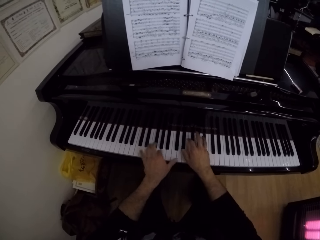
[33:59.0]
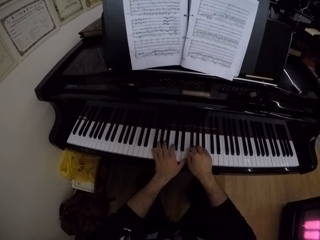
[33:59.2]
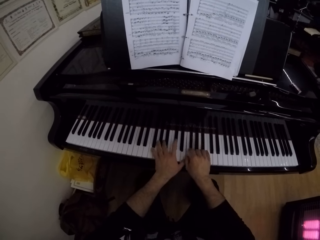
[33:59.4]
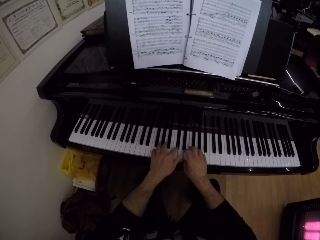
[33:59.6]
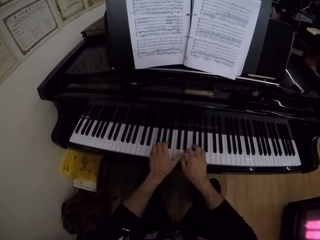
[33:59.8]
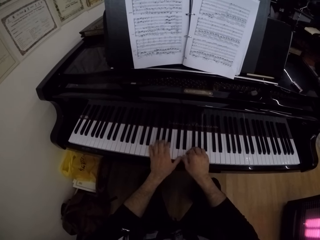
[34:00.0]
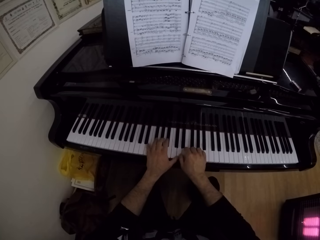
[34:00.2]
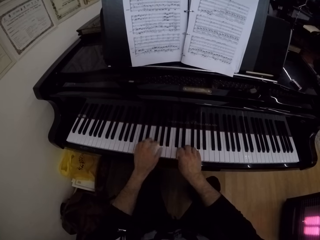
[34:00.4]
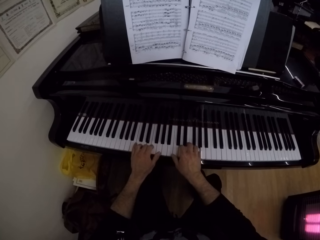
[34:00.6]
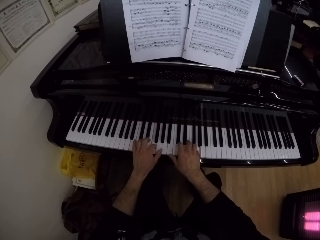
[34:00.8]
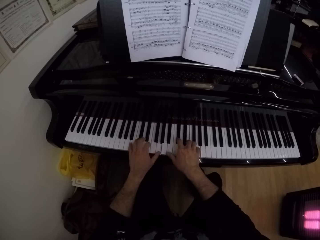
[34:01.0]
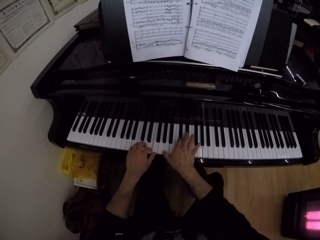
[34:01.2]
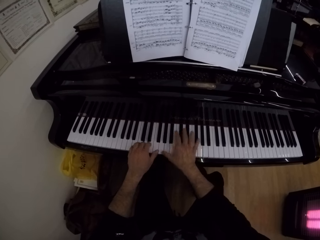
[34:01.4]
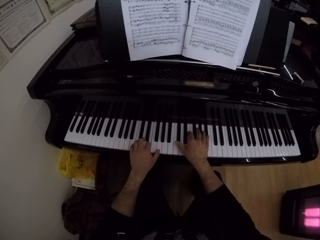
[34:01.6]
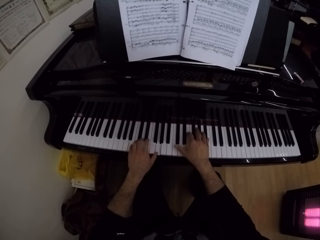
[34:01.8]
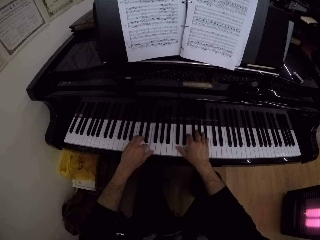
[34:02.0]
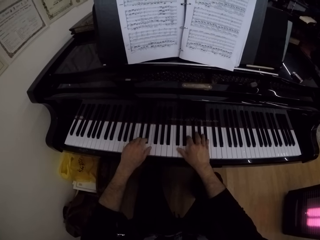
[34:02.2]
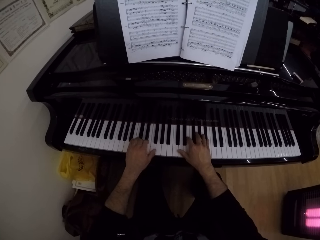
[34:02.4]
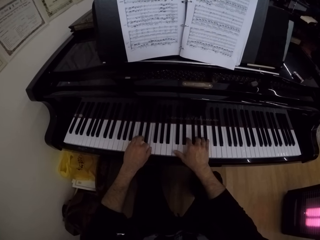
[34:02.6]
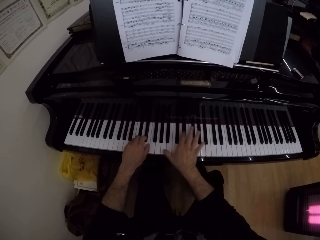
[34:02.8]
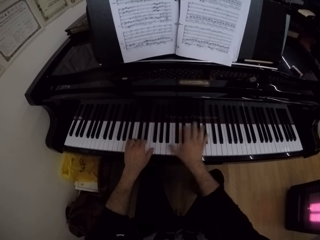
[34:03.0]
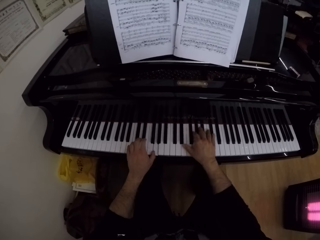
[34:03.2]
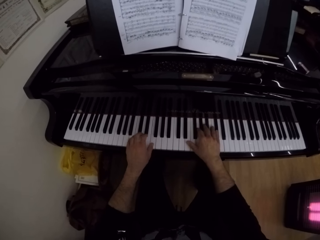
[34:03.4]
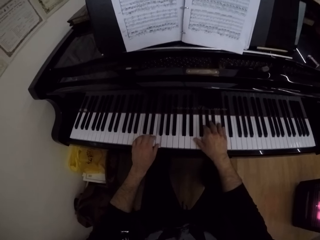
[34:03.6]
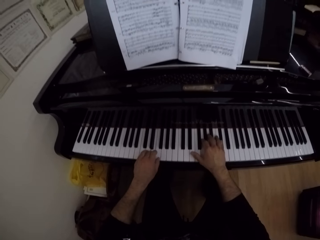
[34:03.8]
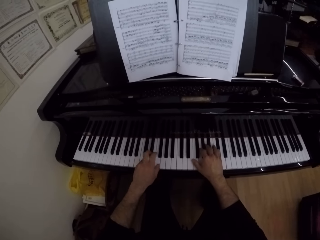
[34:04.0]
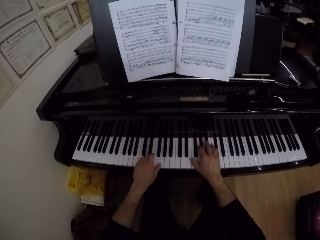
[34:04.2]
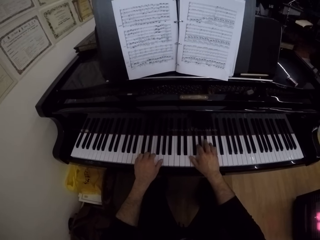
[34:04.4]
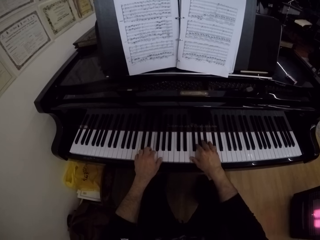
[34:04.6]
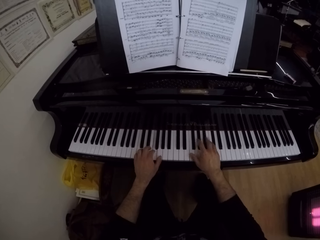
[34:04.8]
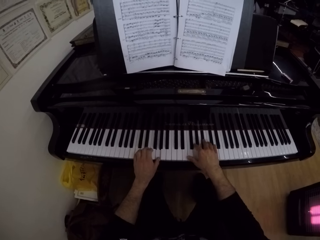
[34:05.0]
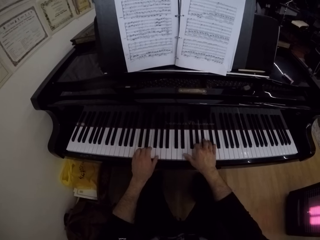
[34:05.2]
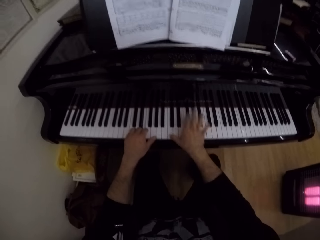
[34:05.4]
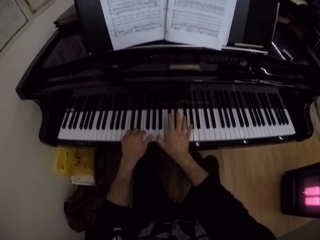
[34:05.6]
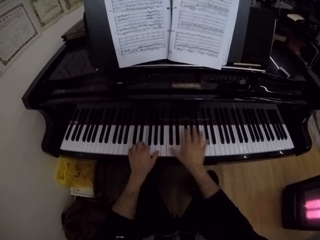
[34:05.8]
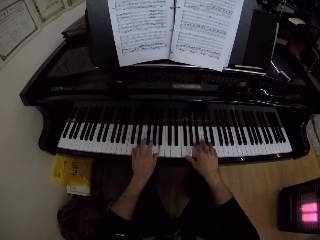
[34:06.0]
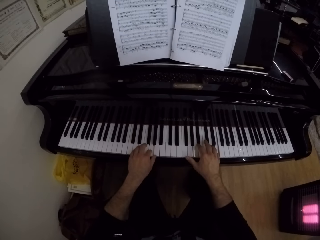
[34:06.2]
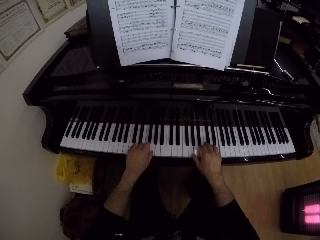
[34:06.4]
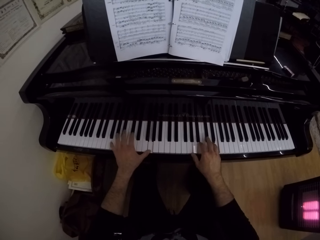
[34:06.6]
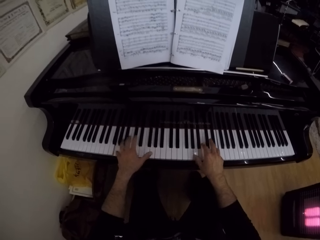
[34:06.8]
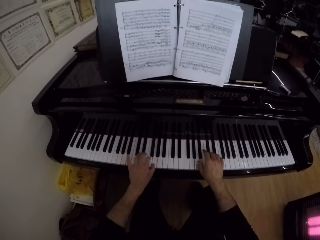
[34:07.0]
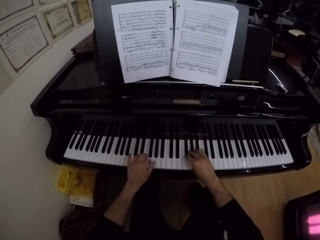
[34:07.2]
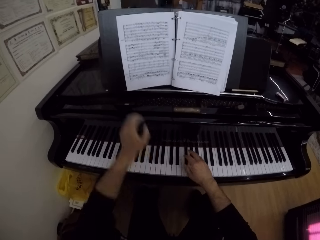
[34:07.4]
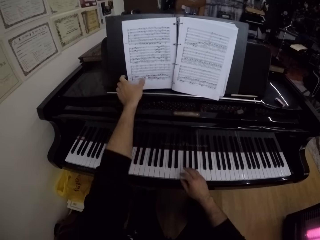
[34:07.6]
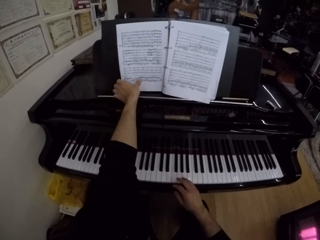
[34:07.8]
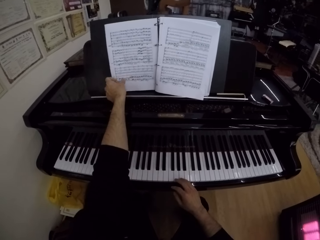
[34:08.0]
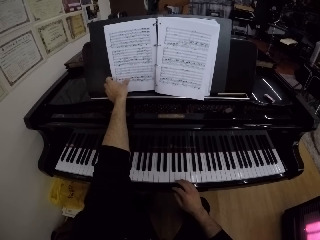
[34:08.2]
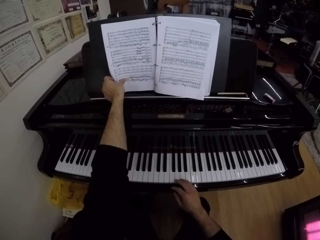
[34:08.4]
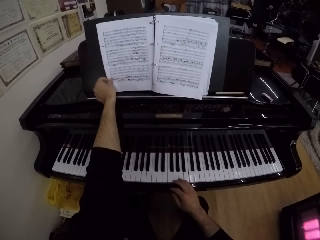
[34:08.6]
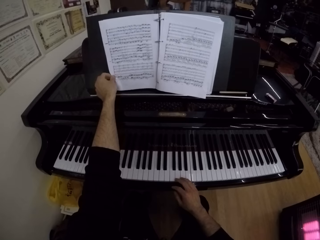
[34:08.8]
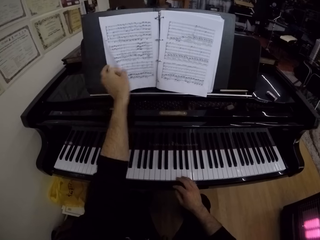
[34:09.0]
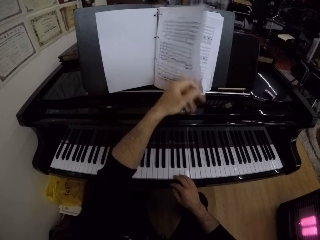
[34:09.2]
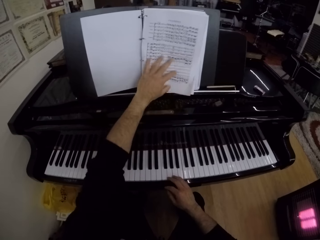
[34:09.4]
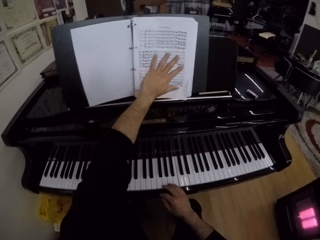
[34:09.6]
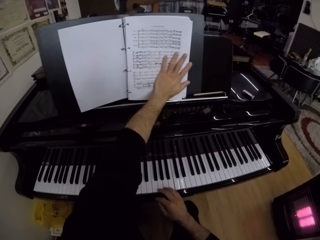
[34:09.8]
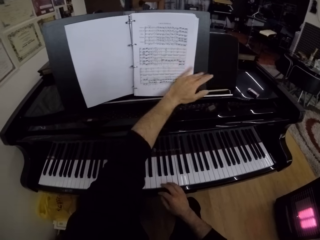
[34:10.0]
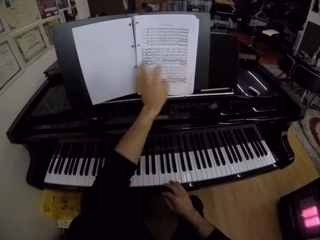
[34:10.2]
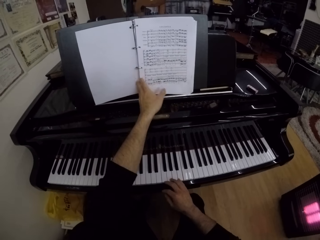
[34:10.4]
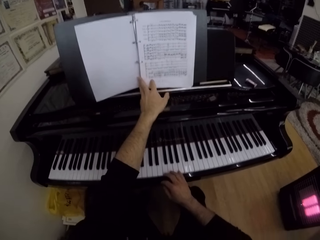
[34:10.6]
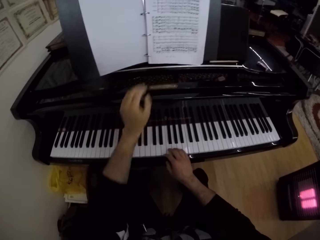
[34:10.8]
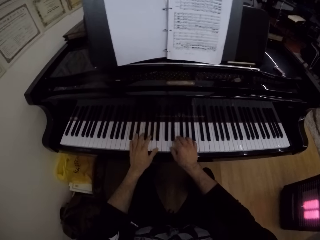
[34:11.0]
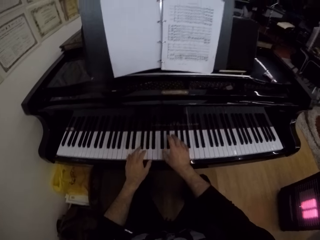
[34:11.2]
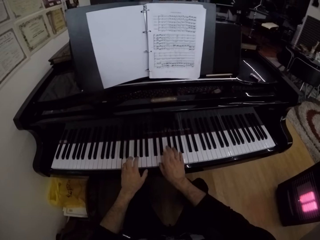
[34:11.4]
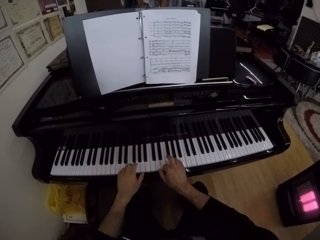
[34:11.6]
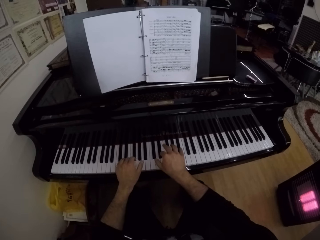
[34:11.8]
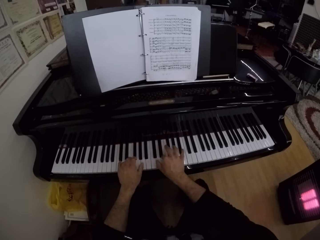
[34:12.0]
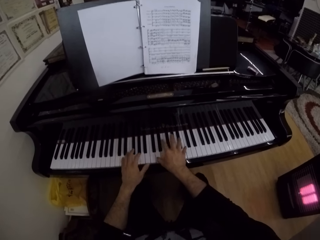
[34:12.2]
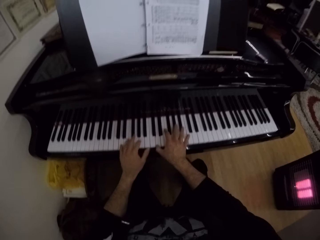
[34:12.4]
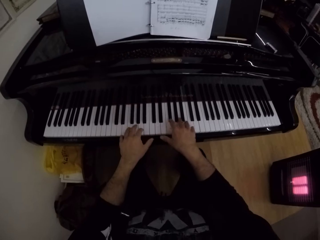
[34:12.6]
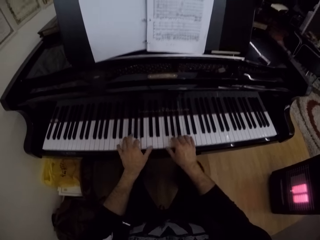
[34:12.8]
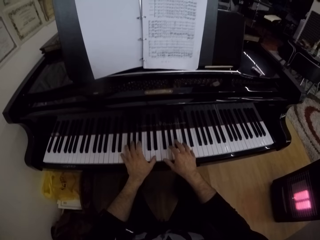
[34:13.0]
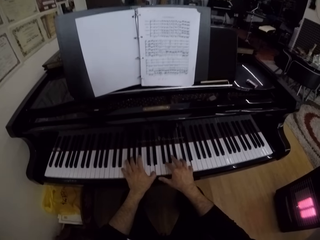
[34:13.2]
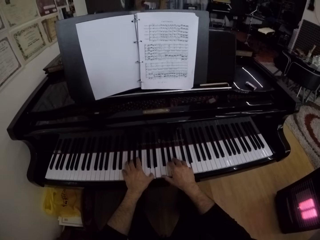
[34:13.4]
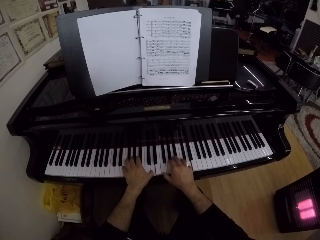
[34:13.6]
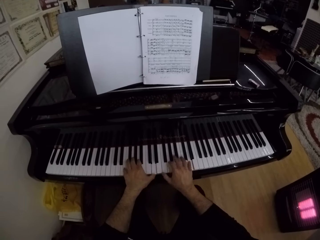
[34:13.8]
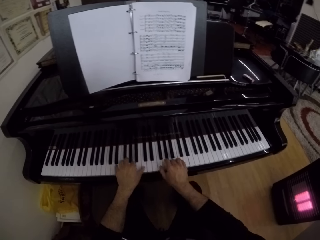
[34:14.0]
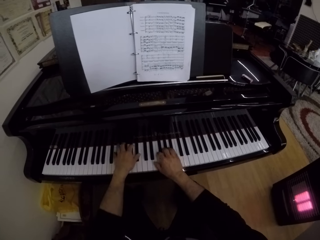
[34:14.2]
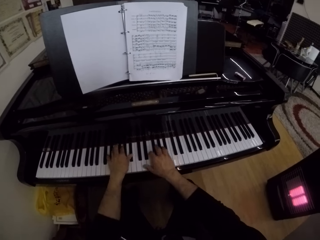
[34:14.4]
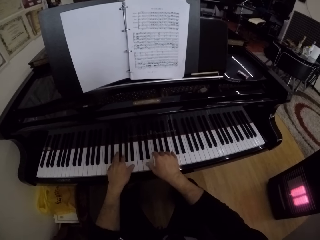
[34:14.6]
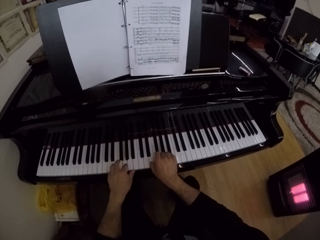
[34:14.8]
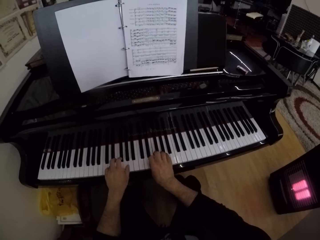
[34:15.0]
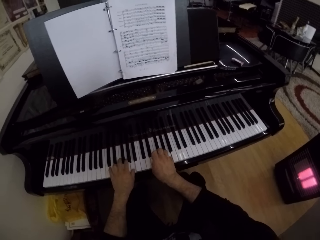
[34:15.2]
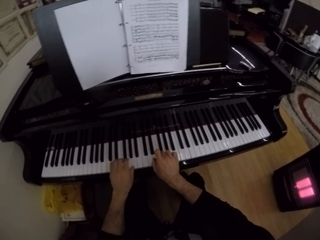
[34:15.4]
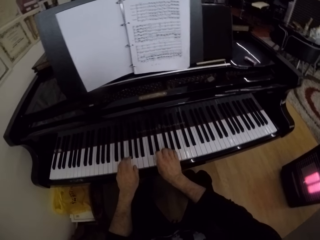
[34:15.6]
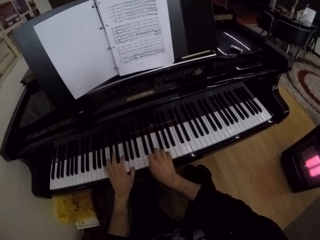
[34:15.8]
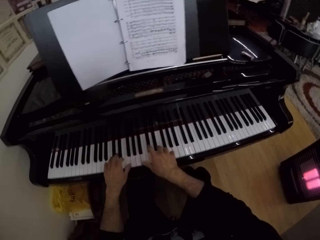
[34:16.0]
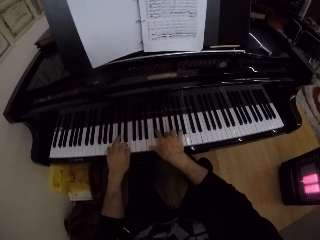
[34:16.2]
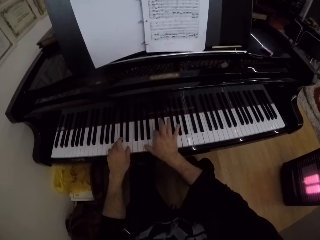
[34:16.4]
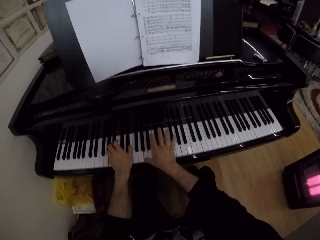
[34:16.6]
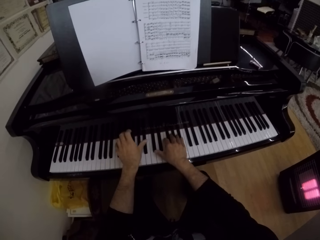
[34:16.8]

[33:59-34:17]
The camera wearer plays the piano with his right hand. He flips a page in a book on the piano with his left hand. He places a hand on the book and holds the book. He plays the piano with both hands.

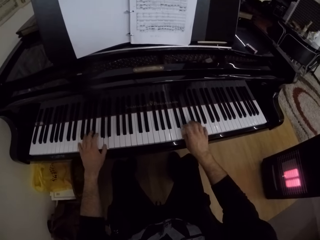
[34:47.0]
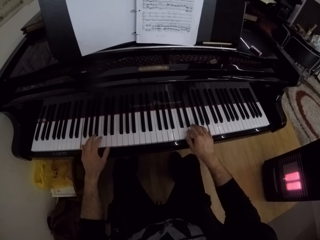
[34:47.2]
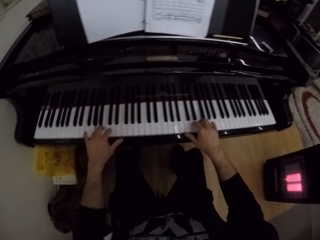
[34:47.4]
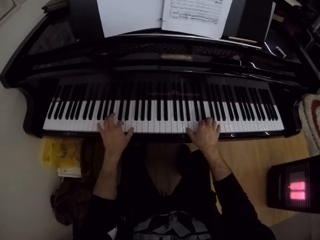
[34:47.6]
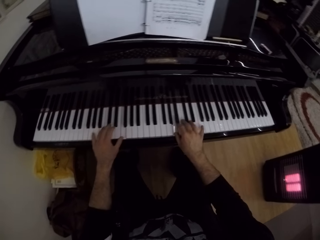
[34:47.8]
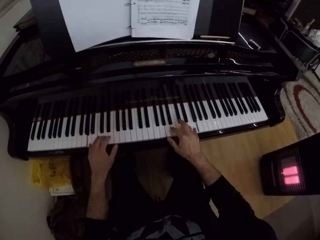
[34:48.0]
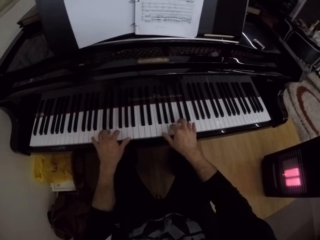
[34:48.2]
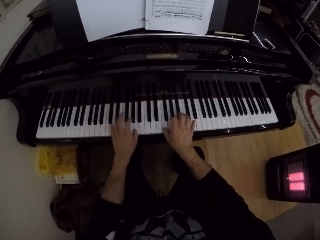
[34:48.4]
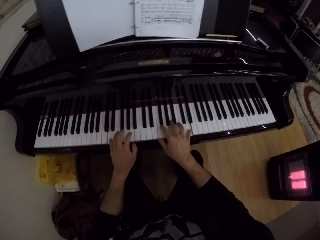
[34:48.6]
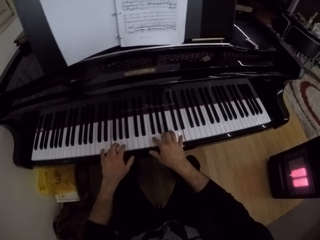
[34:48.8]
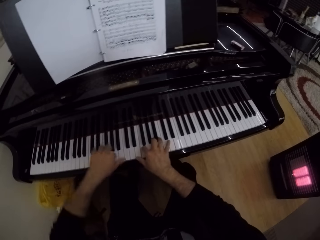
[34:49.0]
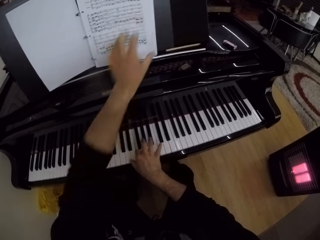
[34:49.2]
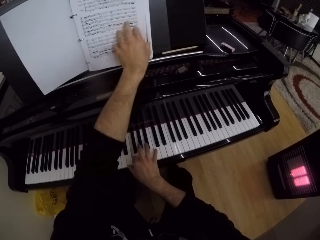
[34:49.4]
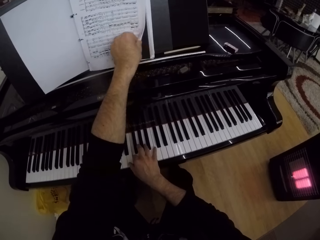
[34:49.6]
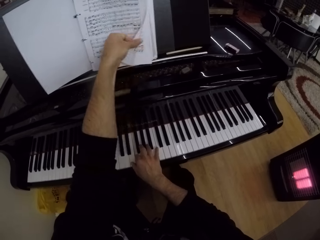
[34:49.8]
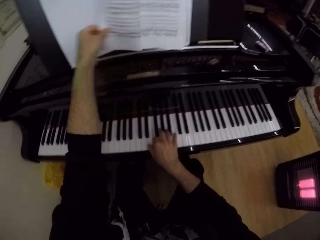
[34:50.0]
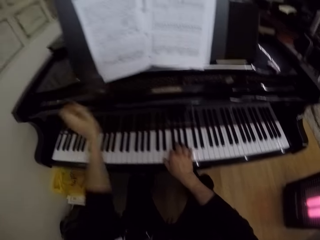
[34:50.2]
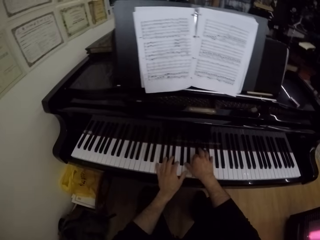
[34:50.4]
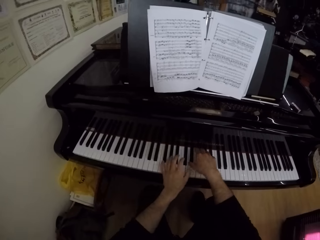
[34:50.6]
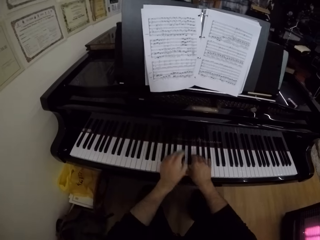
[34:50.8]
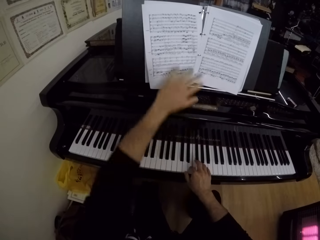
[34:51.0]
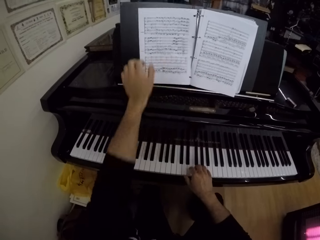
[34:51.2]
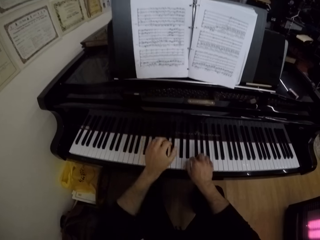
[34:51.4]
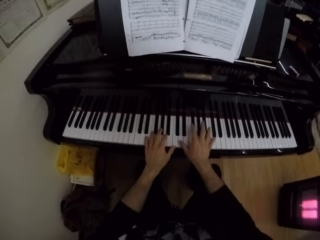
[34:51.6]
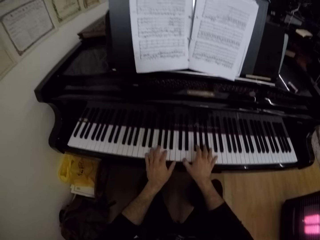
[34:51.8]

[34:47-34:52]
The camera wearer plays the piano with his right hand. He flips a page in the book with his left hand. He plays the piano with his right hand. He touches the page in the book with his left hand. He moves the book page. He plays the piano with both hands.
